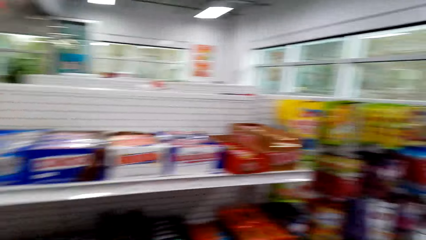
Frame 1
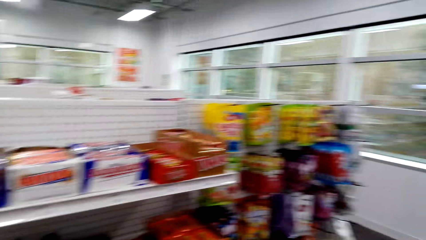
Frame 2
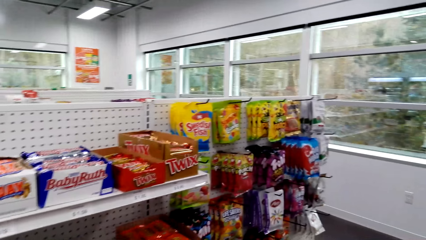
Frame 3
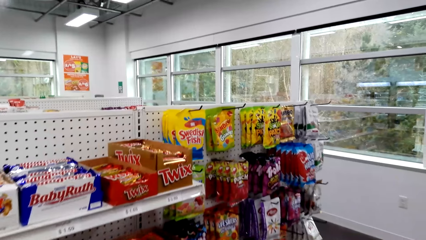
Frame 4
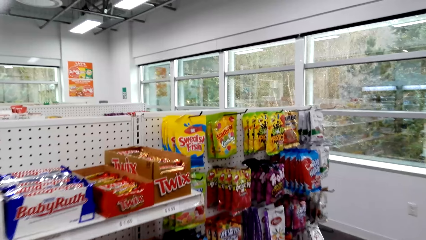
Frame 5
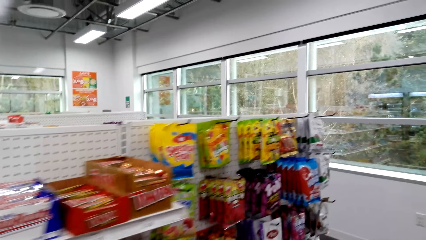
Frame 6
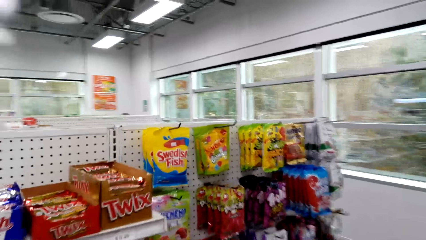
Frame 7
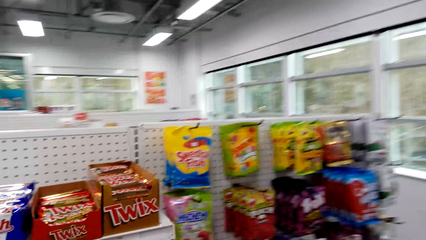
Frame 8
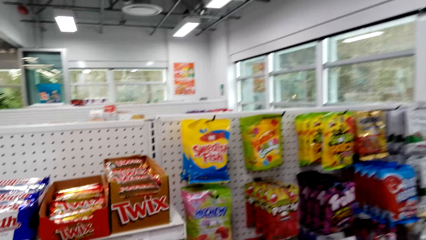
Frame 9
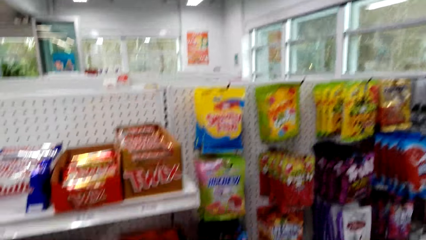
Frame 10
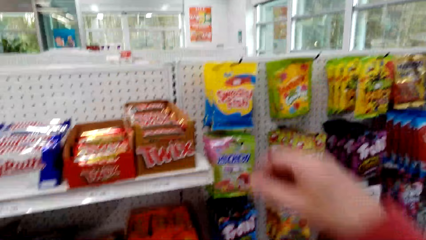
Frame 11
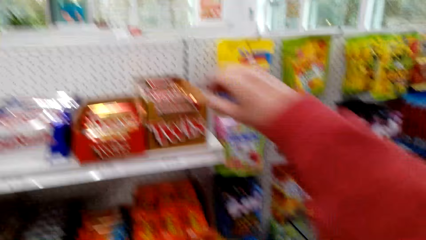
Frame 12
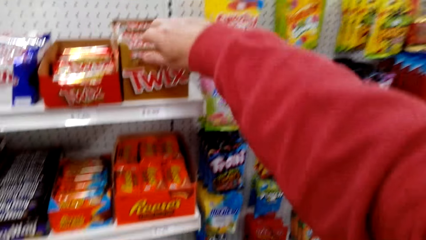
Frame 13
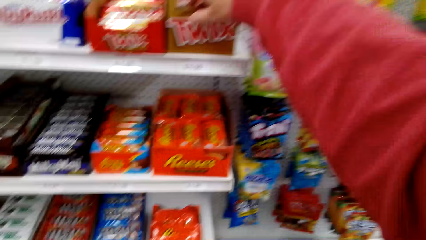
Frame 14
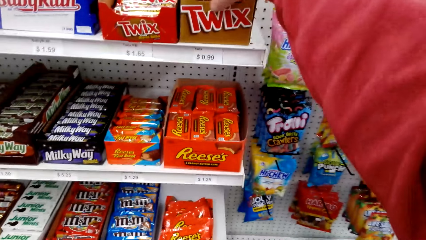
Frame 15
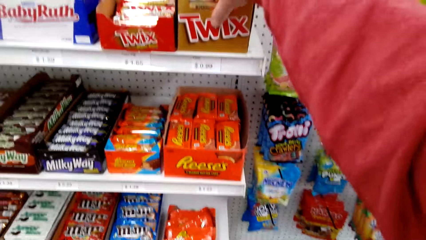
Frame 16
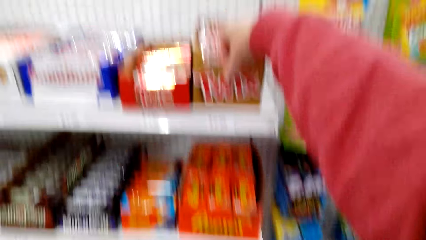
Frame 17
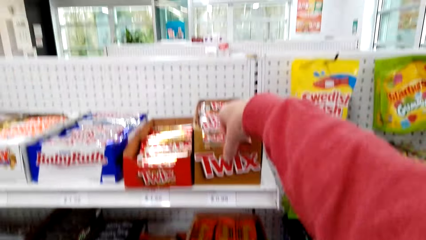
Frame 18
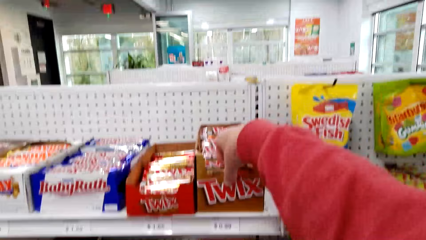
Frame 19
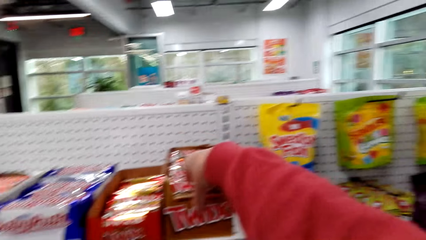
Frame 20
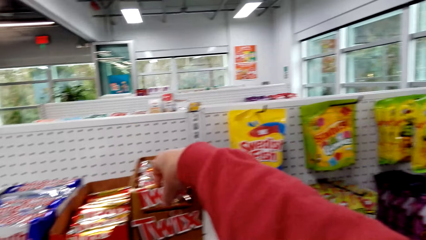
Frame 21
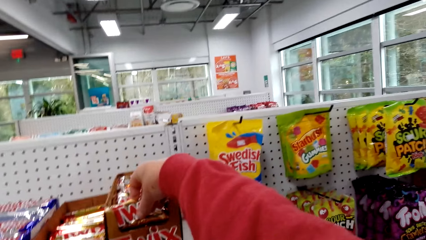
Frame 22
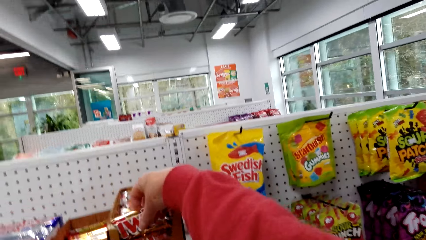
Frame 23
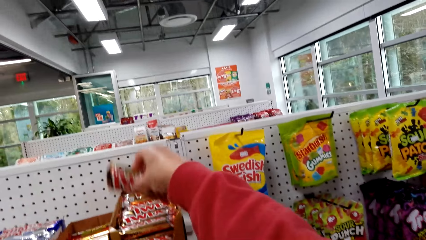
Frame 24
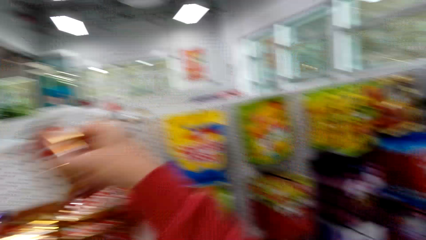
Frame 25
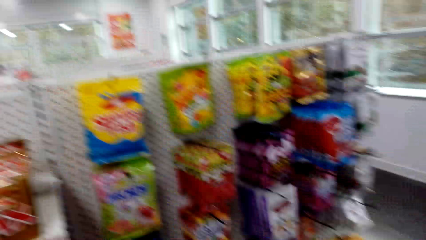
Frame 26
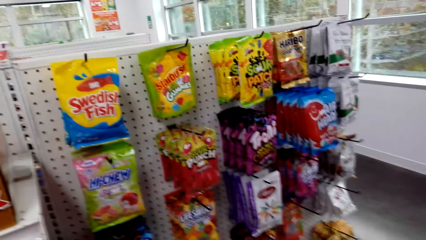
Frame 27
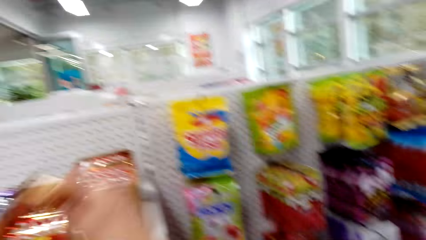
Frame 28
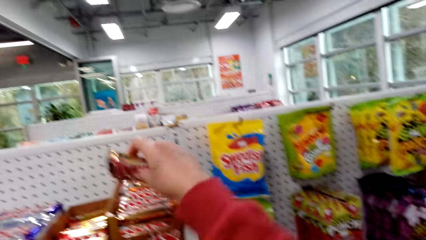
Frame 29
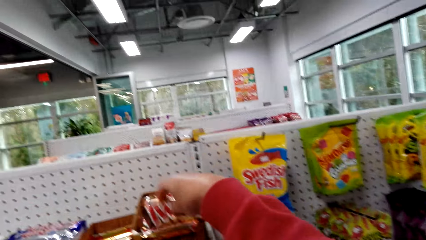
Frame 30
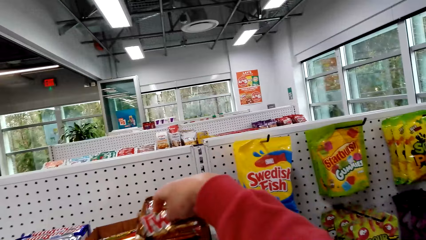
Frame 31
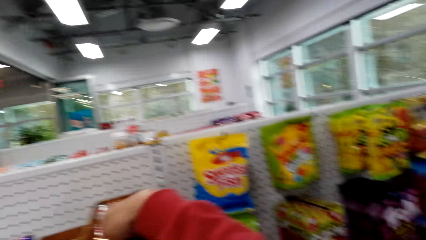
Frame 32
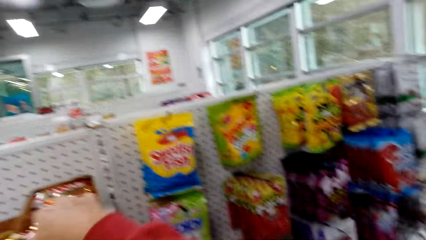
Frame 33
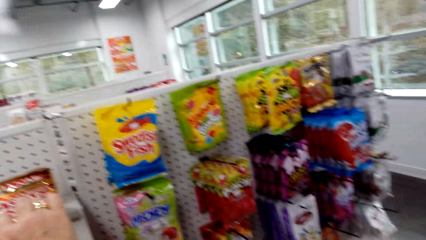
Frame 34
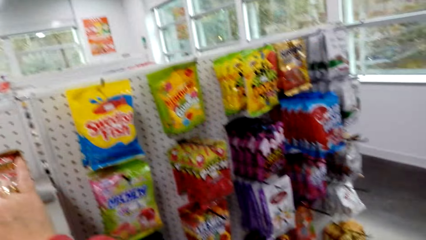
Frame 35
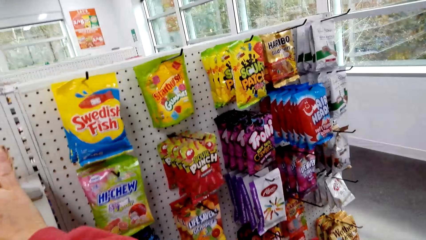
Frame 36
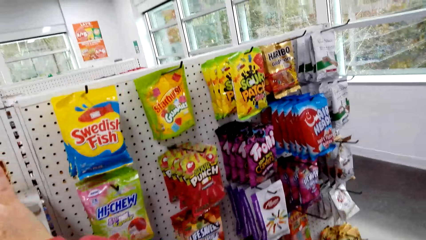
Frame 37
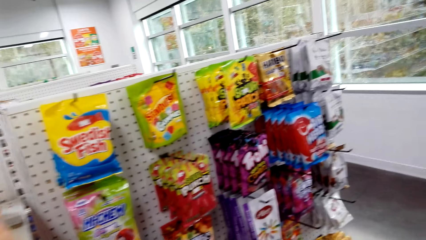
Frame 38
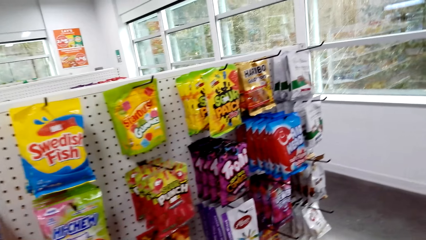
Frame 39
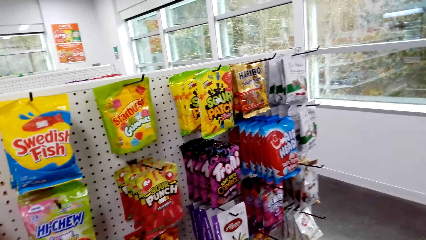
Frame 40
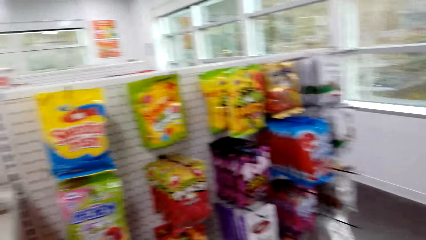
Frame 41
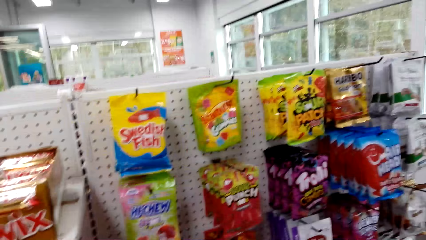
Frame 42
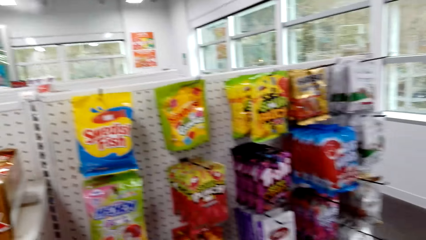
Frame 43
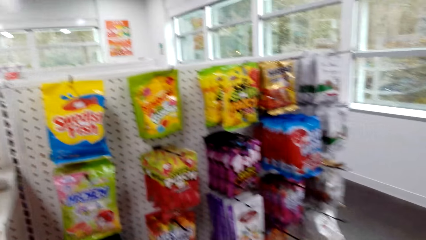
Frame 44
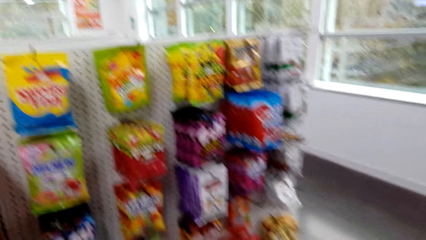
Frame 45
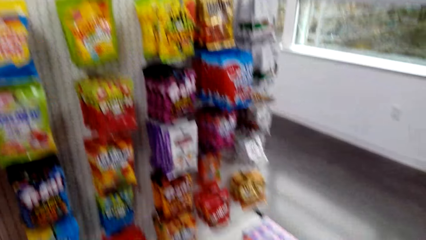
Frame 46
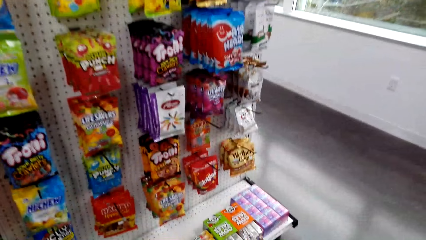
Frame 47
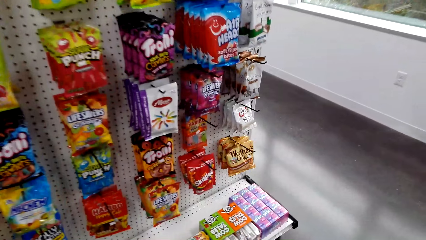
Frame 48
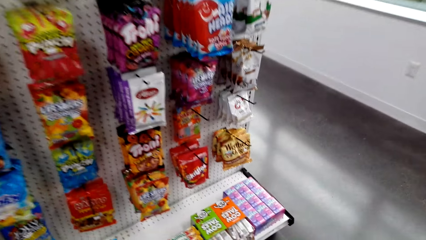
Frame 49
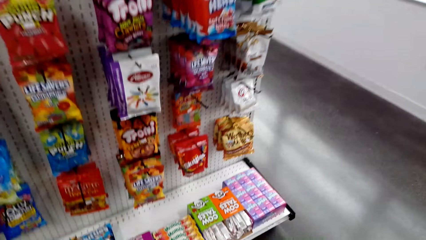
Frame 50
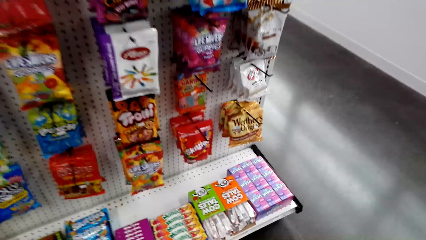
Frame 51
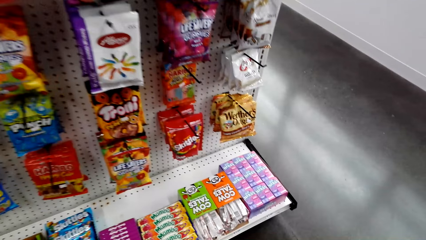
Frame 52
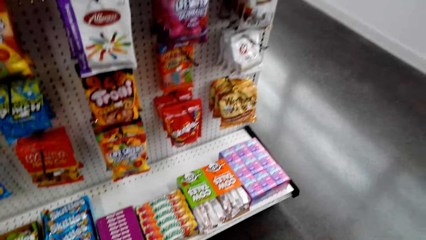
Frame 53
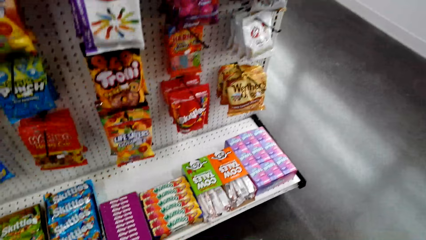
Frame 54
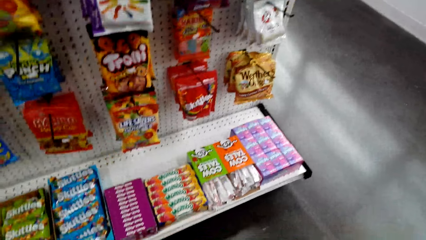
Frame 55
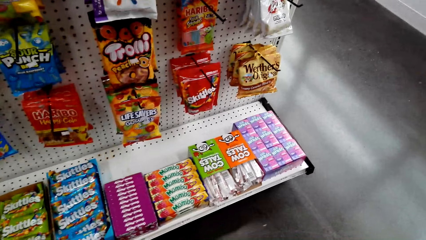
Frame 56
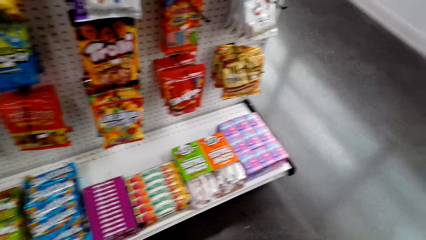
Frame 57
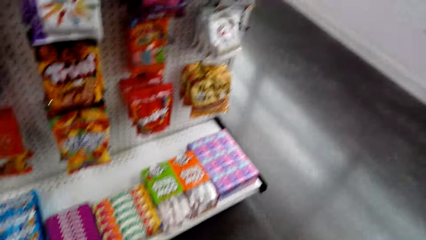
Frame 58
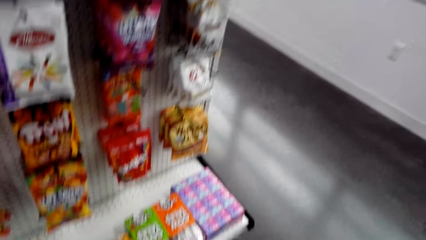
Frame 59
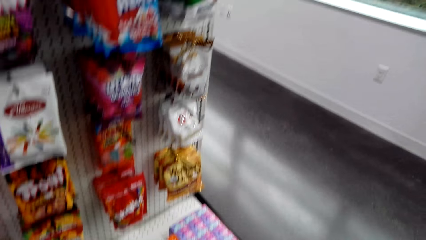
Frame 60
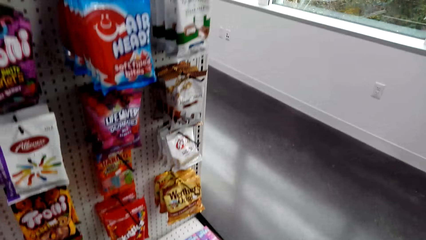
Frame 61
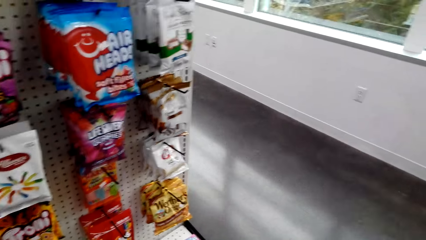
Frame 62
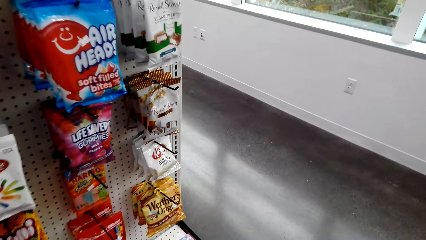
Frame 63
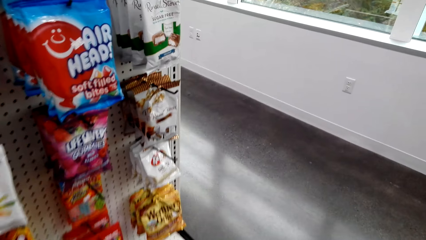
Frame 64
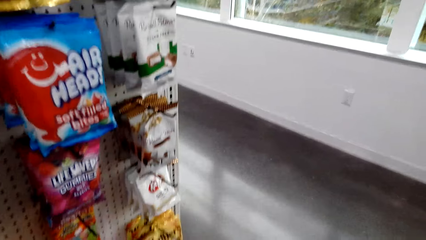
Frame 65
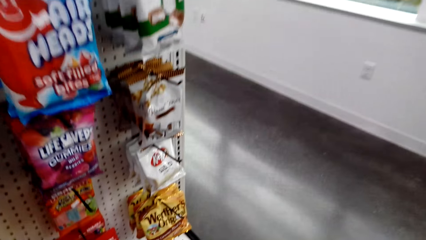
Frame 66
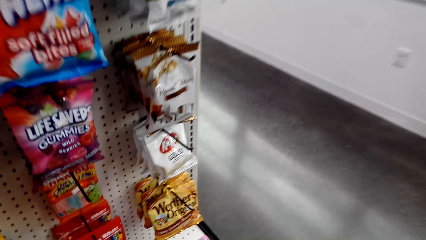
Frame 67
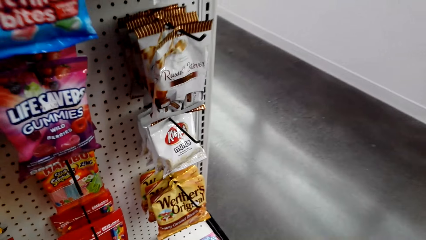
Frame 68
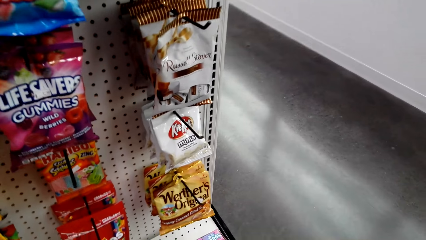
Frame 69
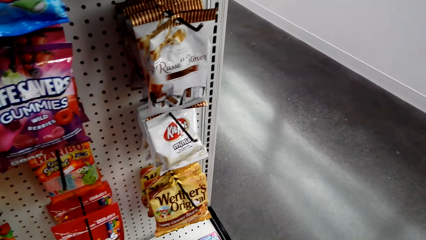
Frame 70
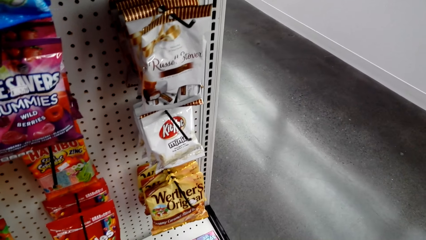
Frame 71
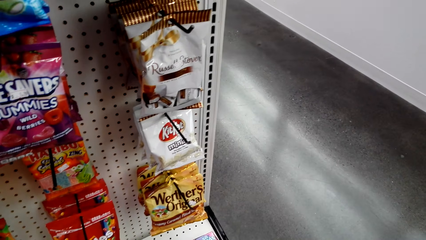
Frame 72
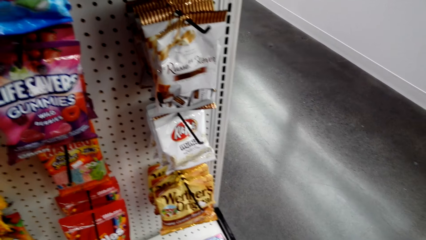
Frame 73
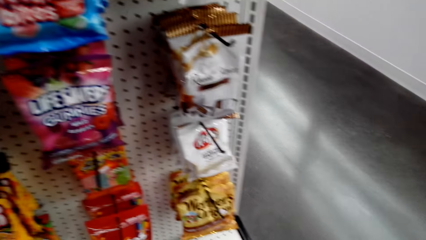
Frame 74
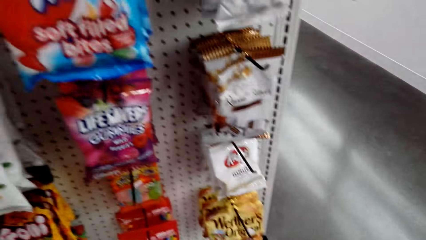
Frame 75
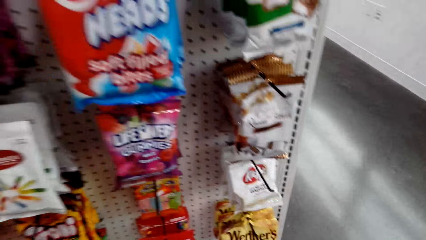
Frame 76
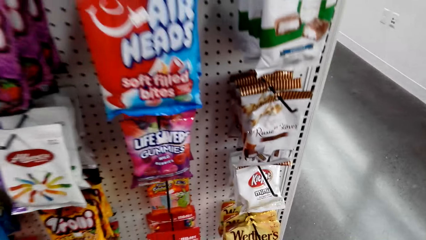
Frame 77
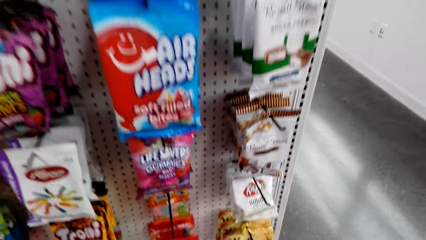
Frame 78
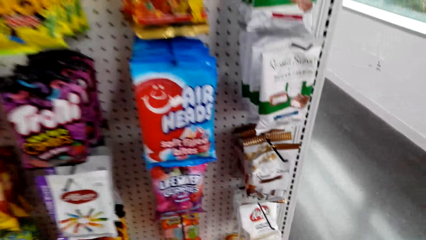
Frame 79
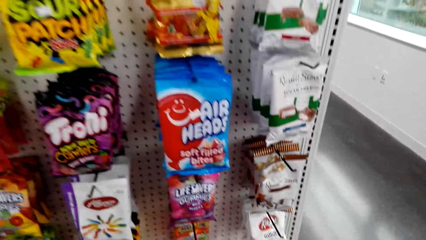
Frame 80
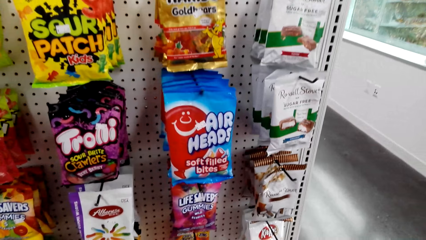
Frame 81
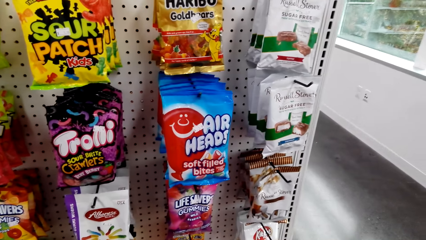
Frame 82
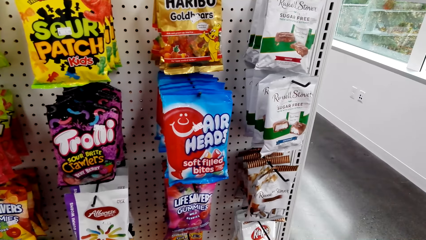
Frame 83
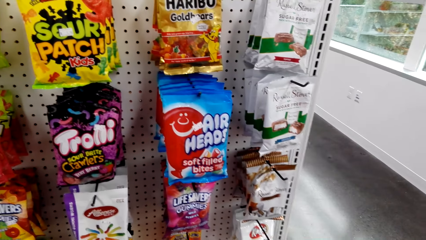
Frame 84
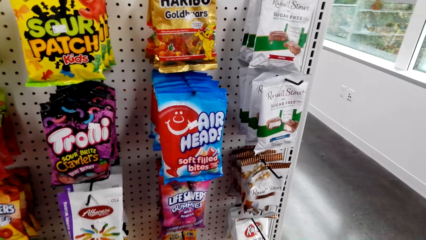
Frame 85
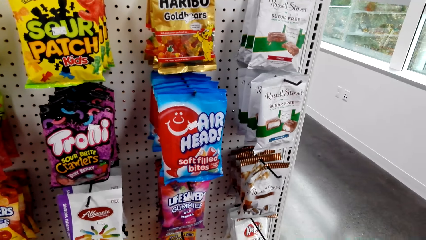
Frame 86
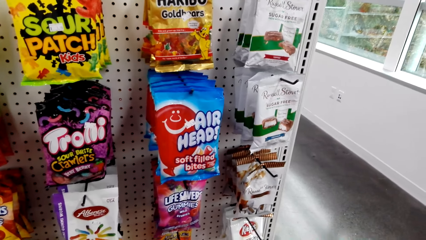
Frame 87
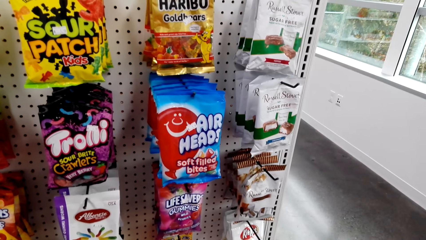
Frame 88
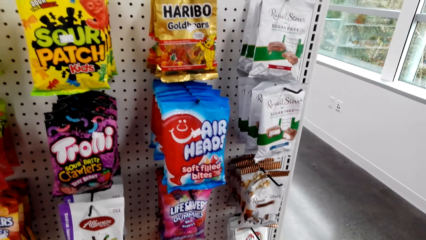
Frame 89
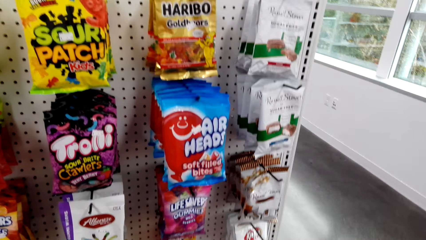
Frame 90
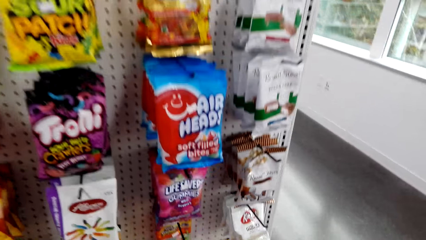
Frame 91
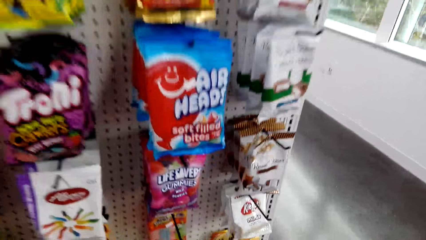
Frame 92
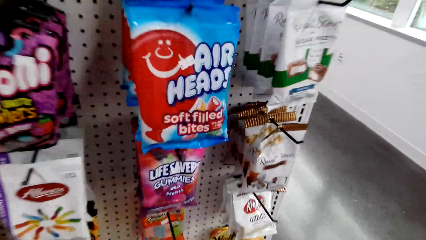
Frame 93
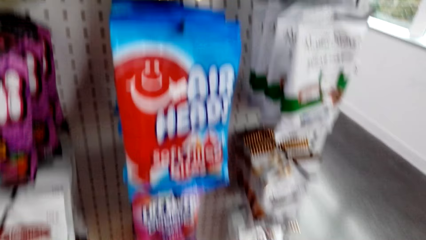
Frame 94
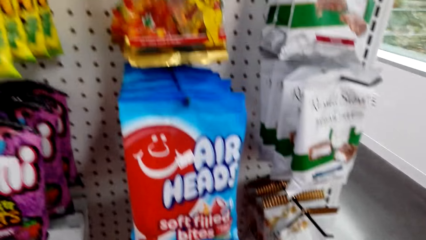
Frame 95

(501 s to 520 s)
The camera wearer moves around the shelf. They pick up a packet of Twix from the box. They return the packet of Twix in the box. They move around the shelf. They stop at a shelf.
